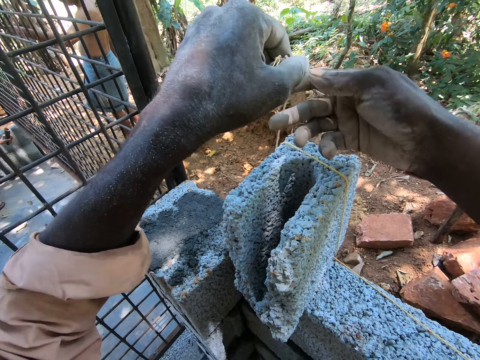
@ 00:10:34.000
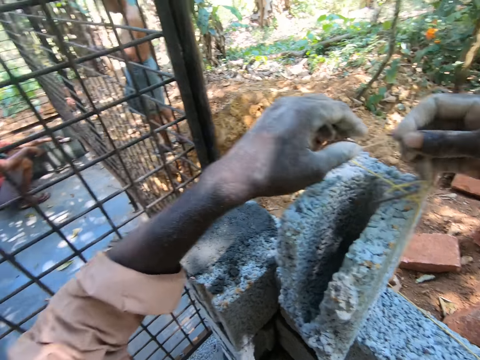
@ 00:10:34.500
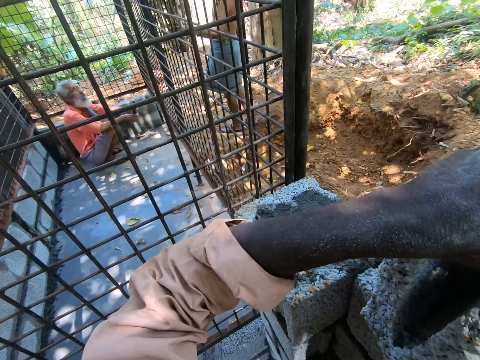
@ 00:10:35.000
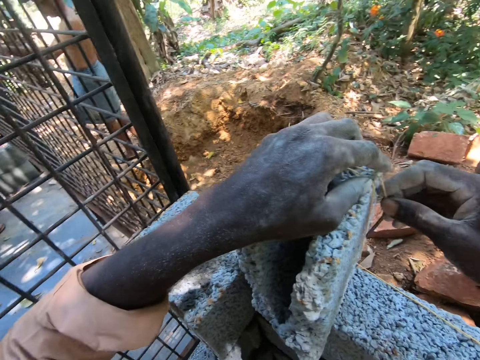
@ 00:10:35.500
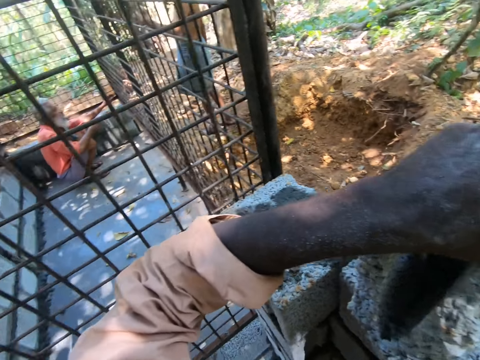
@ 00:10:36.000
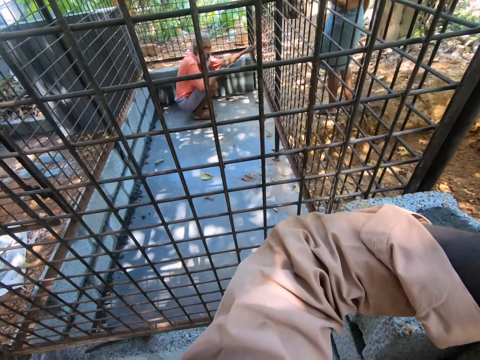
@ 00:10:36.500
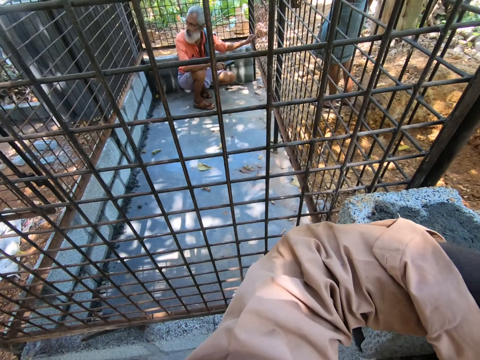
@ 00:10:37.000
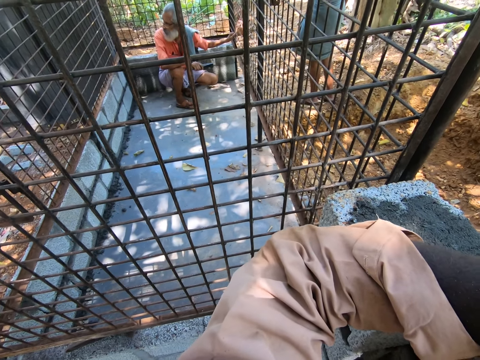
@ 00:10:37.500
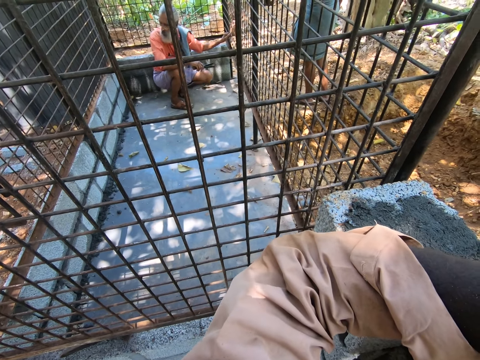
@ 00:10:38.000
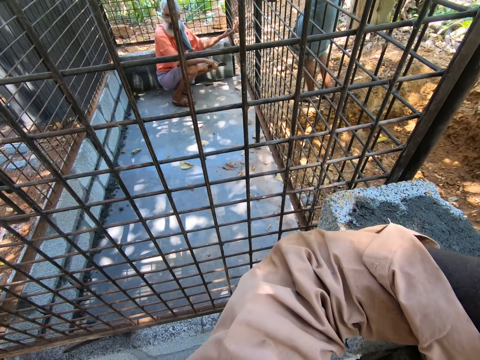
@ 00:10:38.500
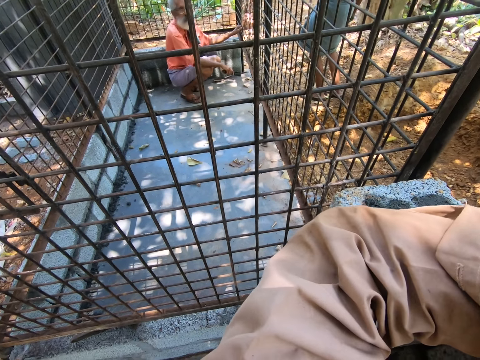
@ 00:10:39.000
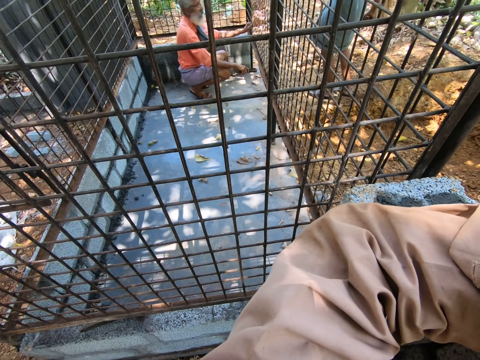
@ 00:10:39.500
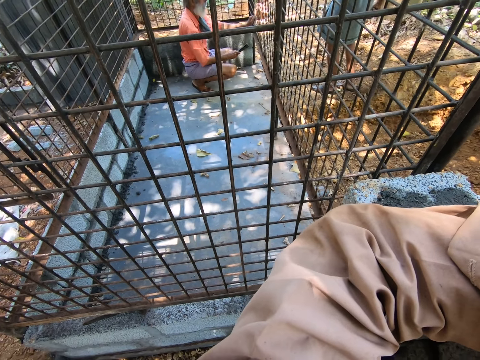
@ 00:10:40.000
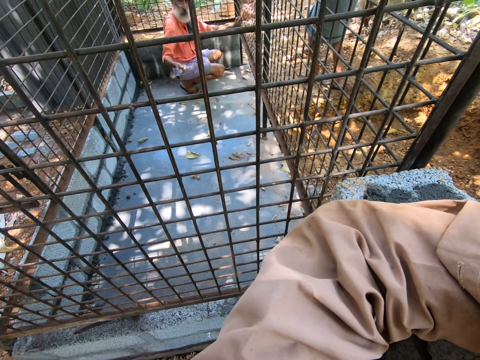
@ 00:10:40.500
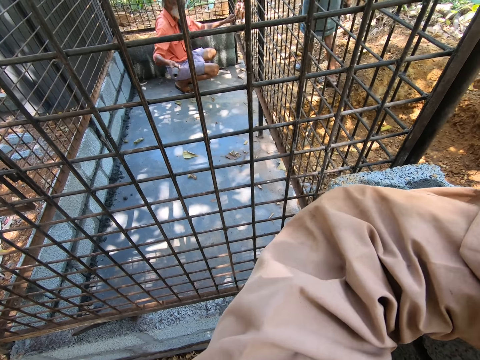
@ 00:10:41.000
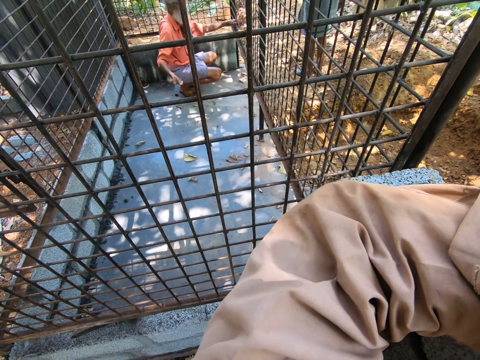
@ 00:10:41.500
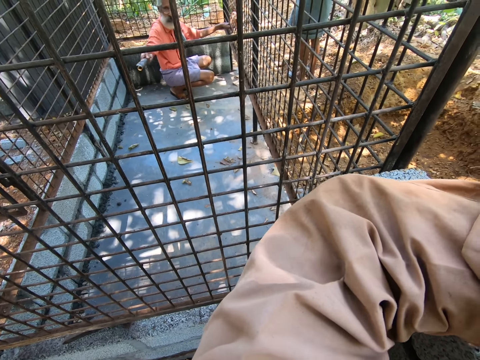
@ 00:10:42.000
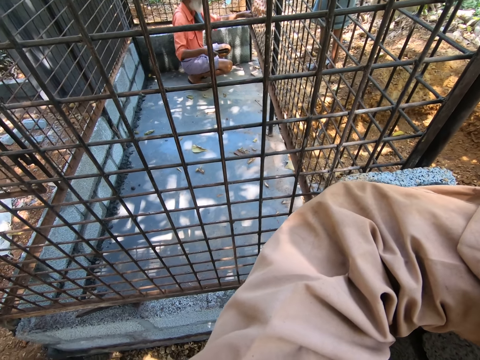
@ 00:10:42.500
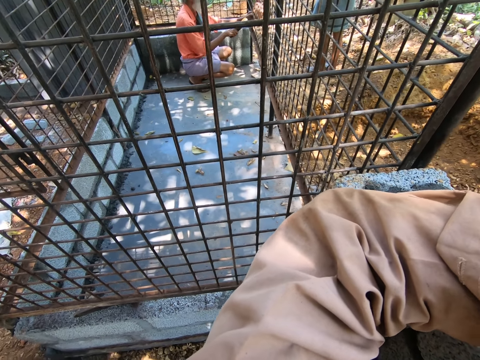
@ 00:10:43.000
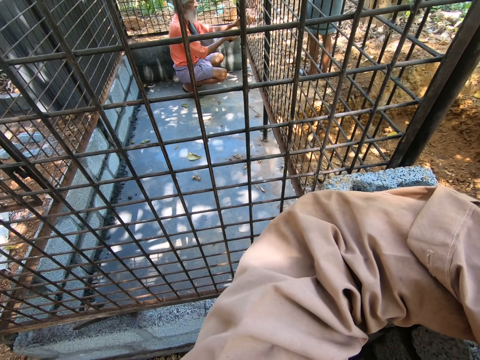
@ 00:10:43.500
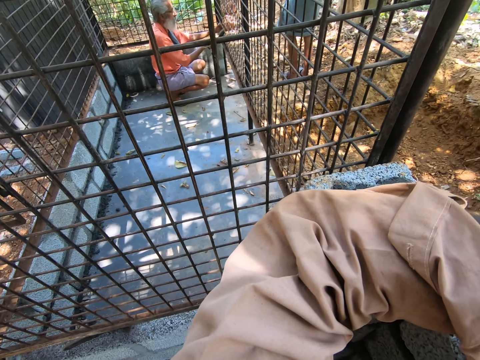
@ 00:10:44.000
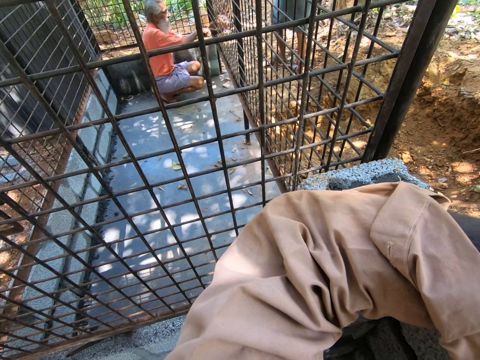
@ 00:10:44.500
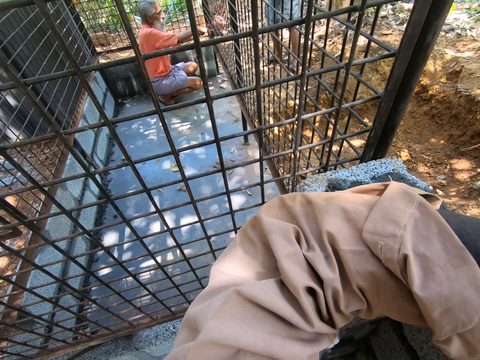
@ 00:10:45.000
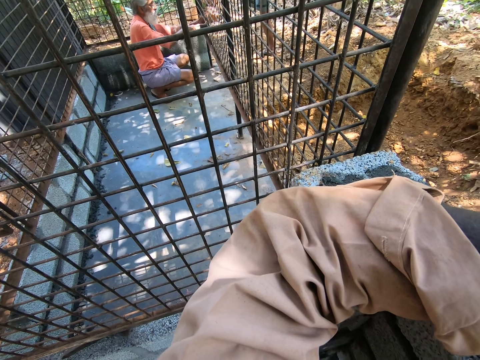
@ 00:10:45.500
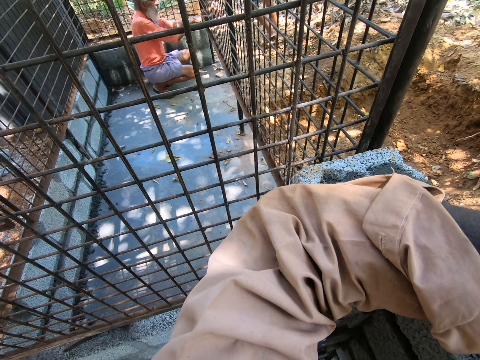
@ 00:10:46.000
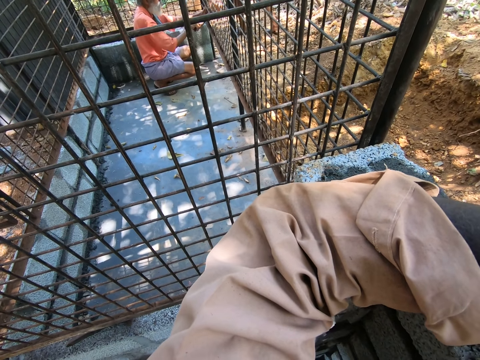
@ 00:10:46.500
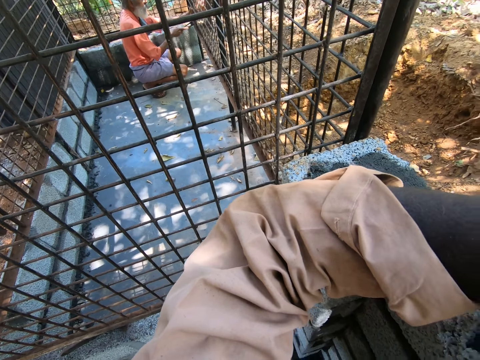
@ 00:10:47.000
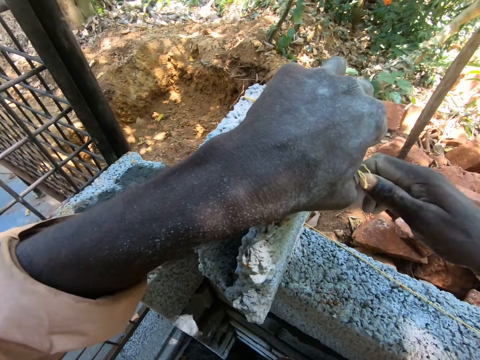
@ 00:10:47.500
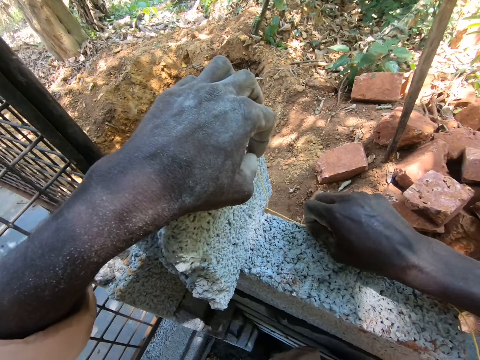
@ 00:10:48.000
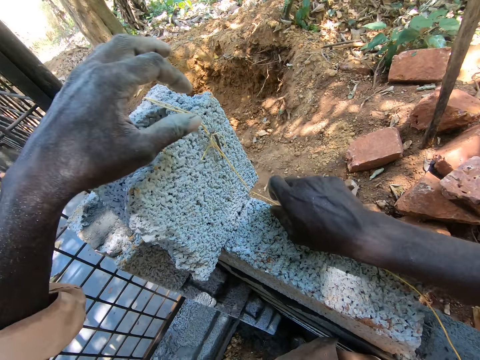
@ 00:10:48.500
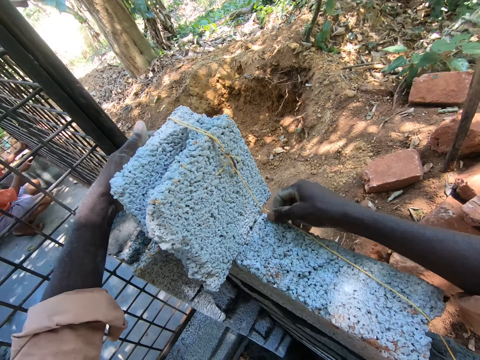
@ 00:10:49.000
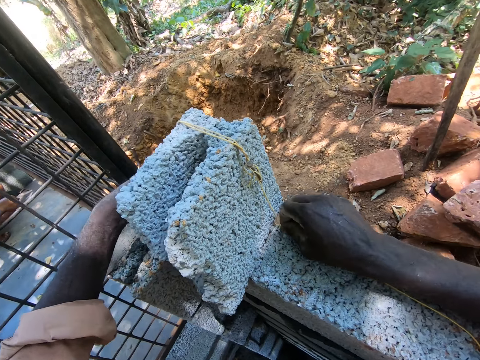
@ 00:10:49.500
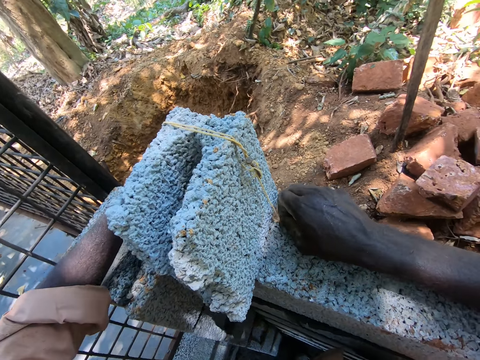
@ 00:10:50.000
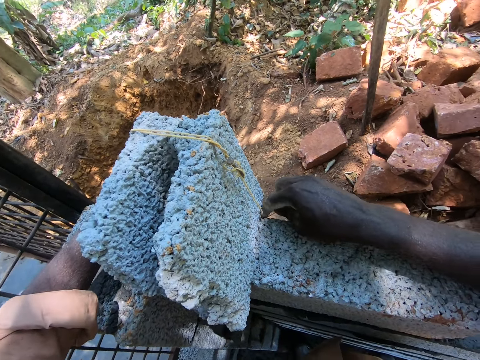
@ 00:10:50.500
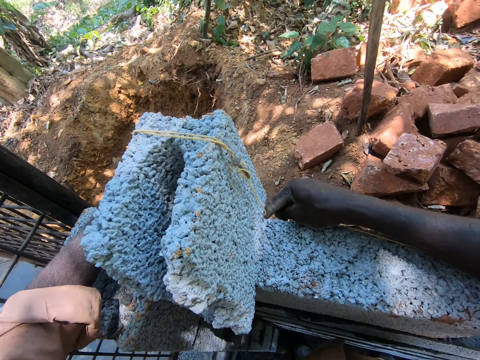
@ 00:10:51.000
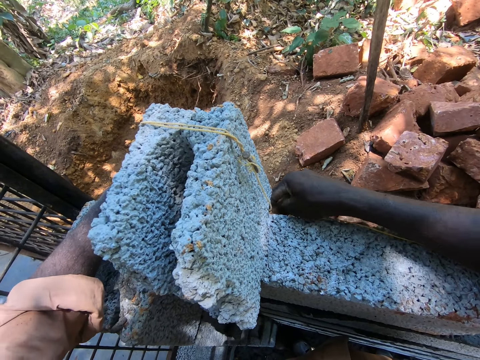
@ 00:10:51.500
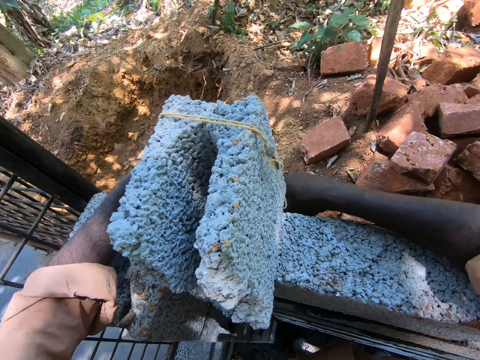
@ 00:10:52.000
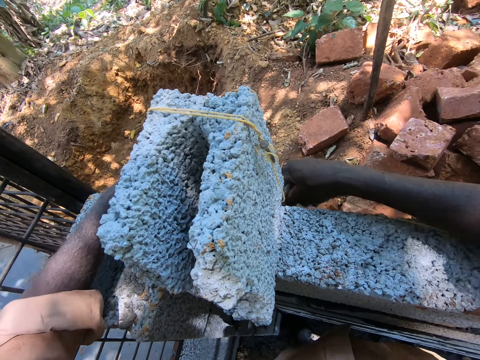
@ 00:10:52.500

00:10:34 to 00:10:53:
The camera wearer ties the string on a stone. They stare around. A person interacts. The person scratches the iron steel. The camera wearer adjusts the string on the stone.

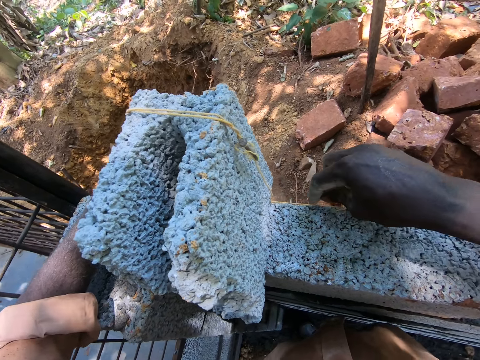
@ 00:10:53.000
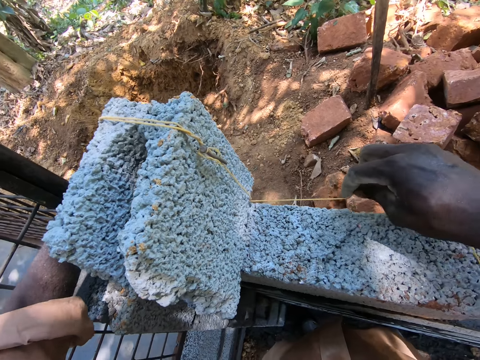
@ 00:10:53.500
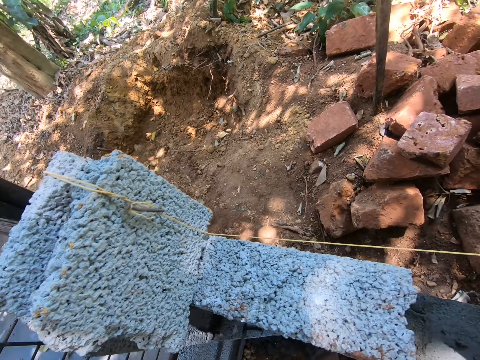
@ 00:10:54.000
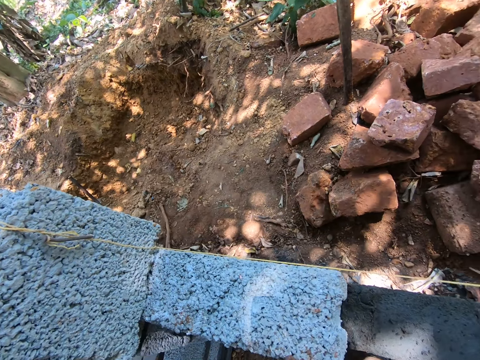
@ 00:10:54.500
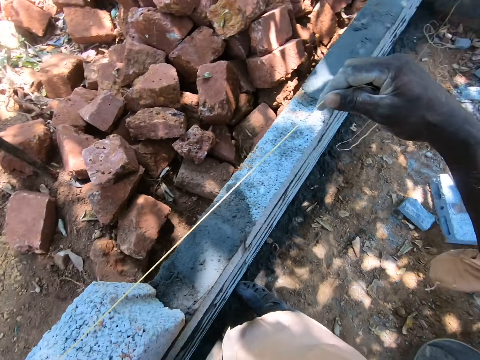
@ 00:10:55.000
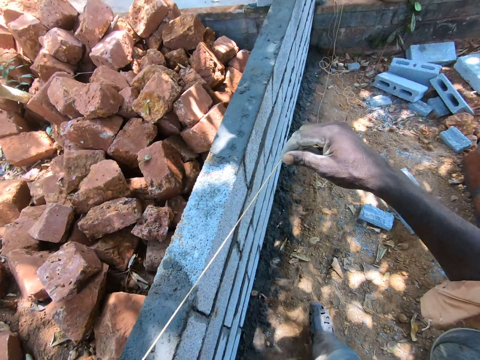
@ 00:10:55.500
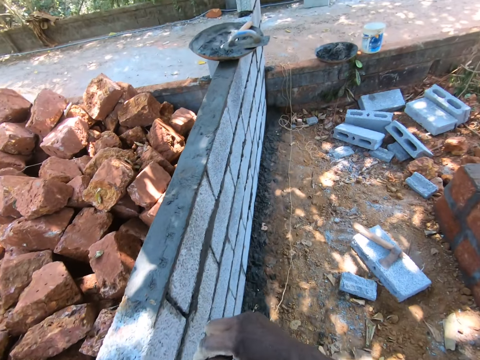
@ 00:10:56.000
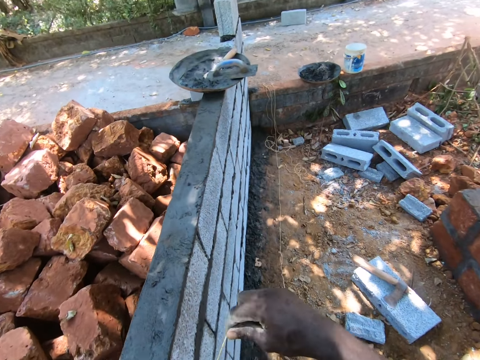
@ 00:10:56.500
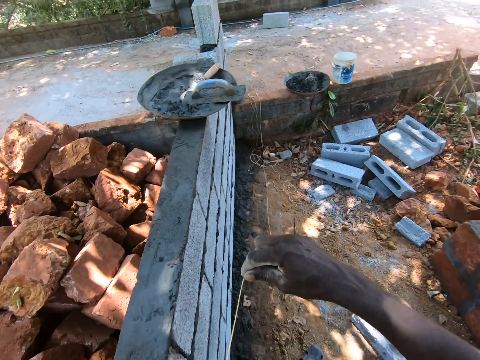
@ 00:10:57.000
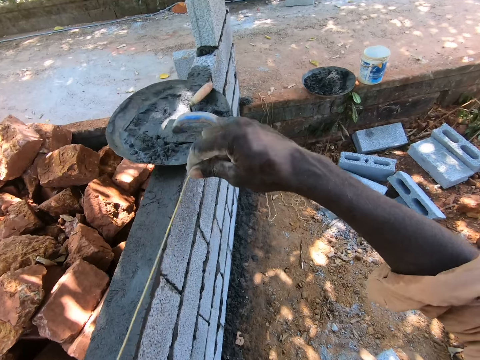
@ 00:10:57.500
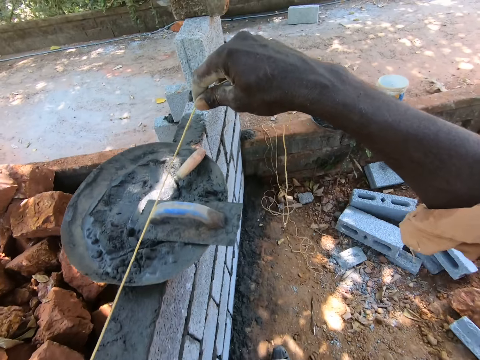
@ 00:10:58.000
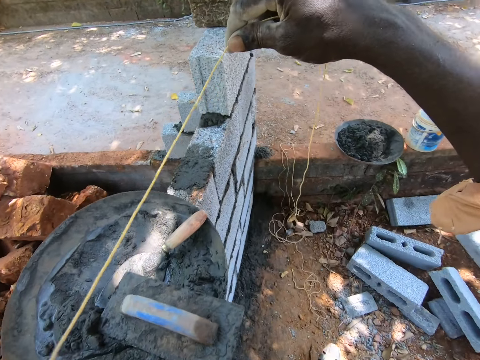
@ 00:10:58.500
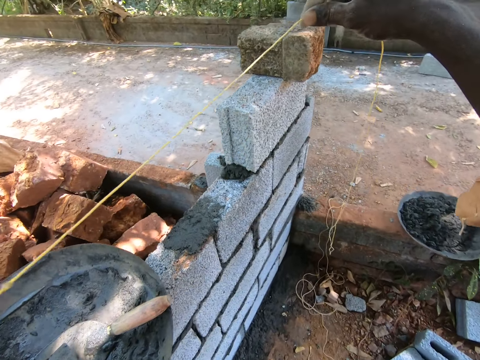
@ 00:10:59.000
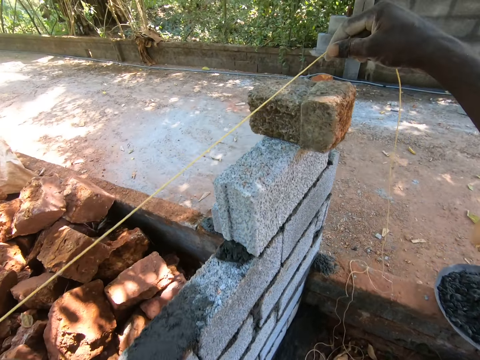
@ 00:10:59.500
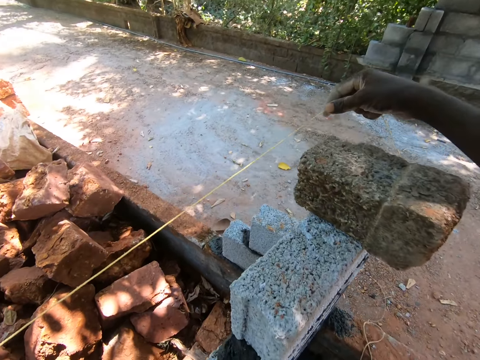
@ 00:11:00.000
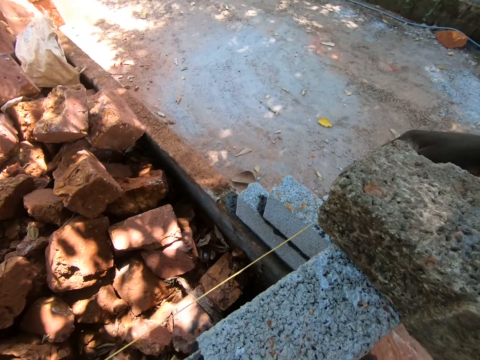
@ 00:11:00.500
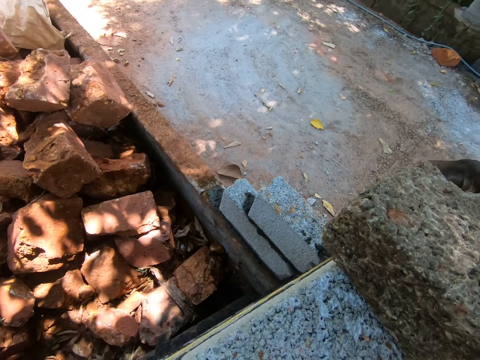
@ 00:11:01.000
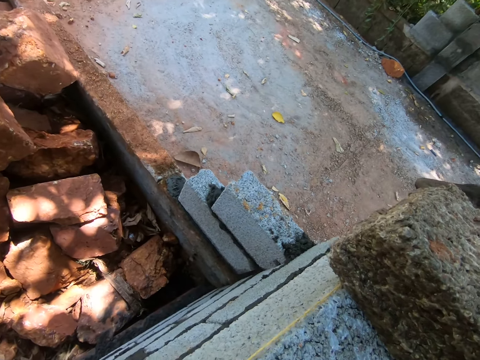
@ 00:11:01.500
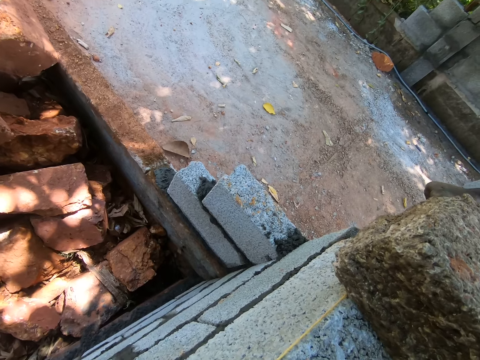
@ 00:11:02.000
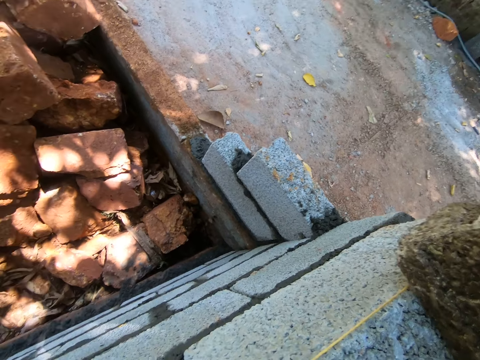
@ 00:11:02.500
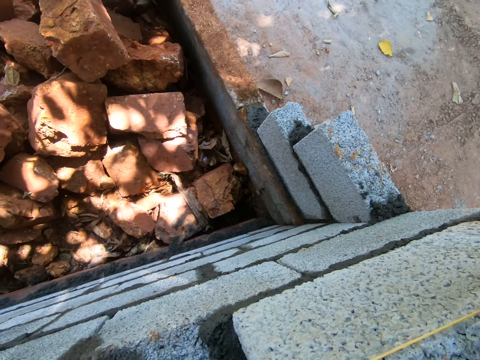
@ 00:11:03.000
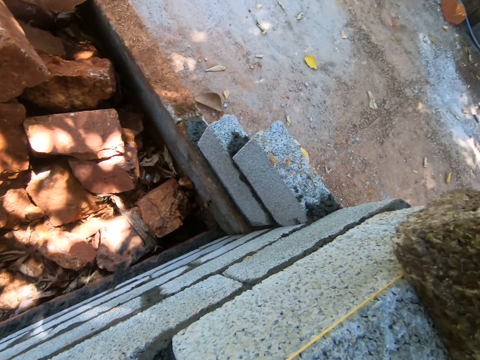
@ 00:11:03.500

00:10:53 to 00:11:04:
The camera wearer walks along the wall. They pull the string. They measure the stone with the string.
